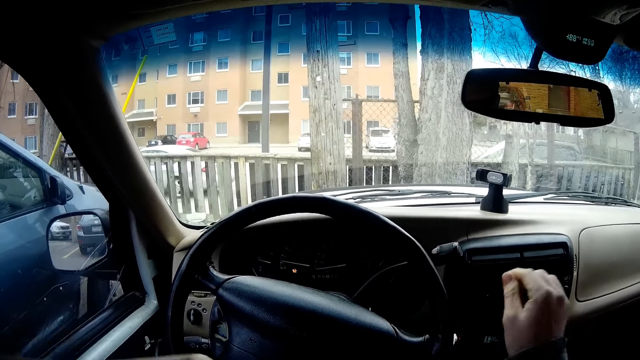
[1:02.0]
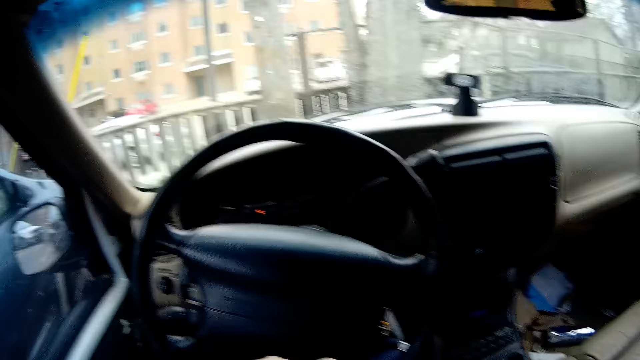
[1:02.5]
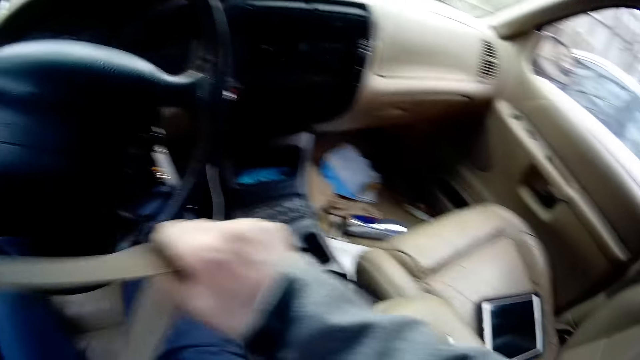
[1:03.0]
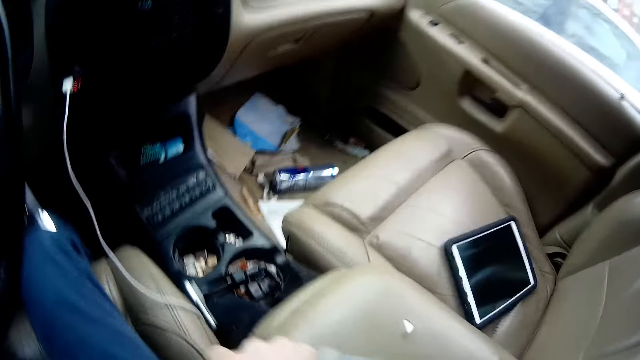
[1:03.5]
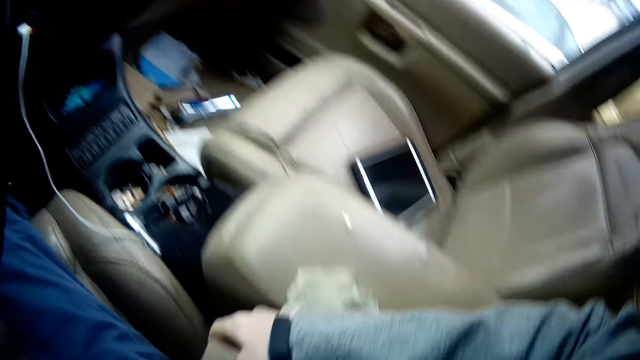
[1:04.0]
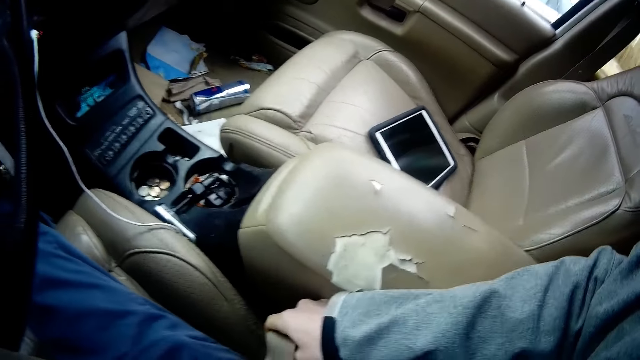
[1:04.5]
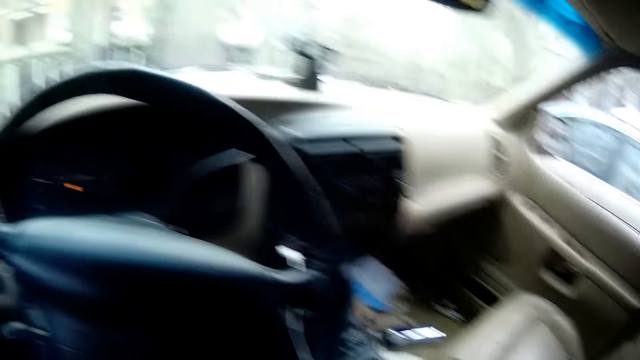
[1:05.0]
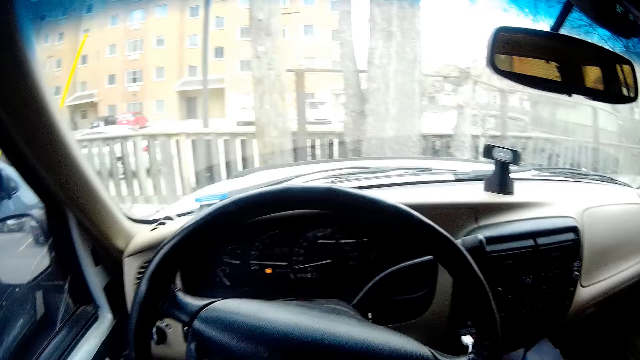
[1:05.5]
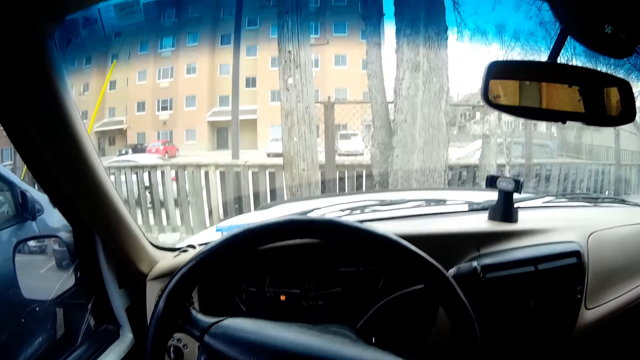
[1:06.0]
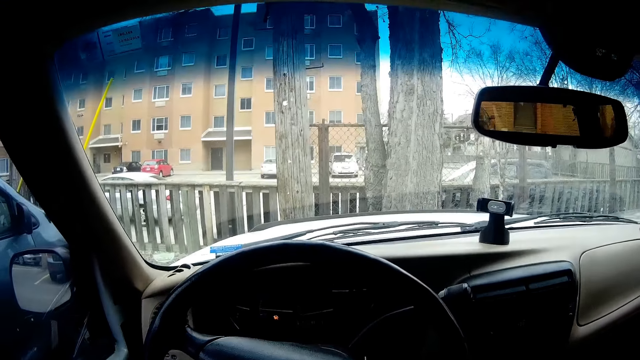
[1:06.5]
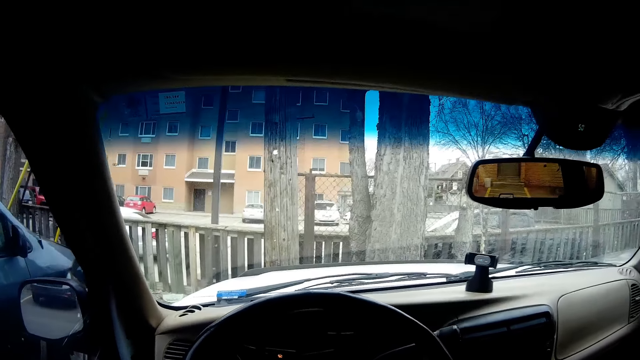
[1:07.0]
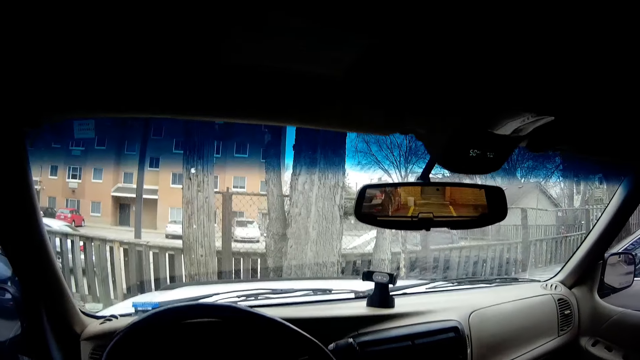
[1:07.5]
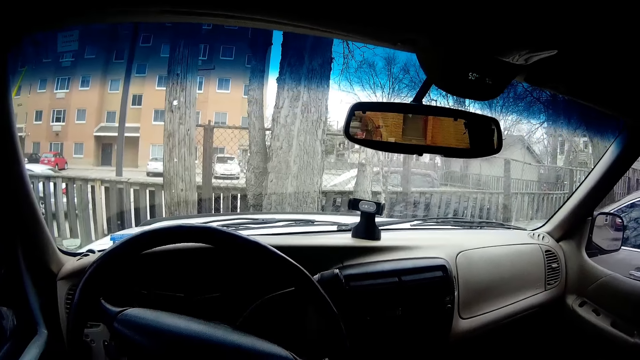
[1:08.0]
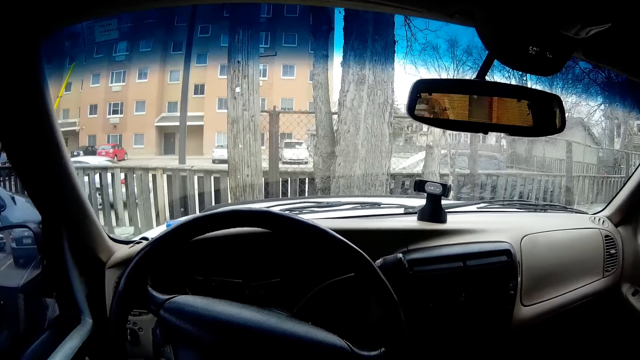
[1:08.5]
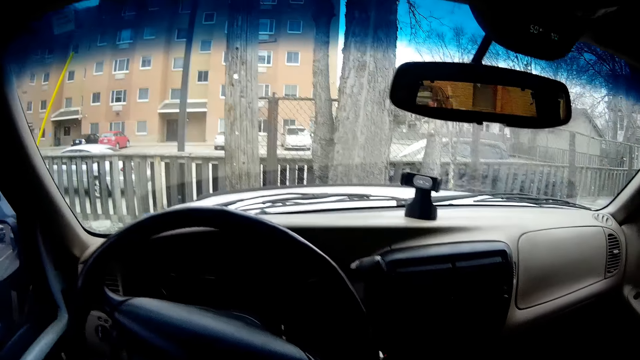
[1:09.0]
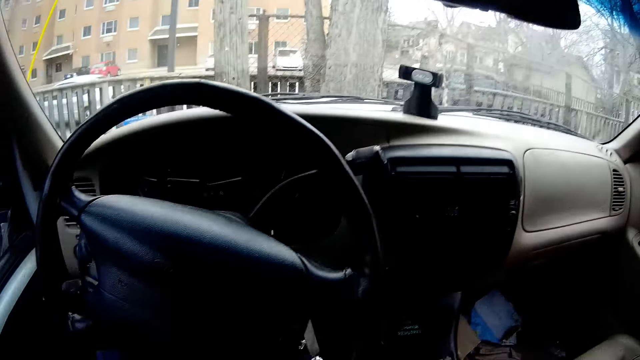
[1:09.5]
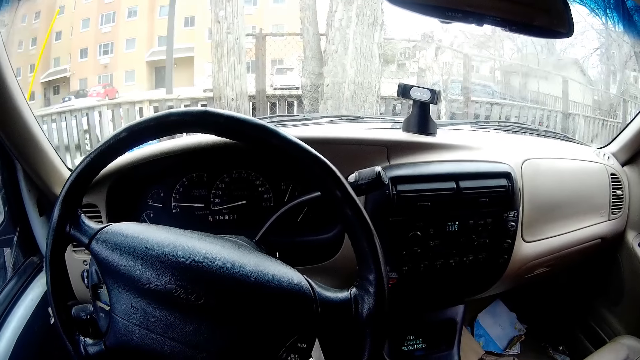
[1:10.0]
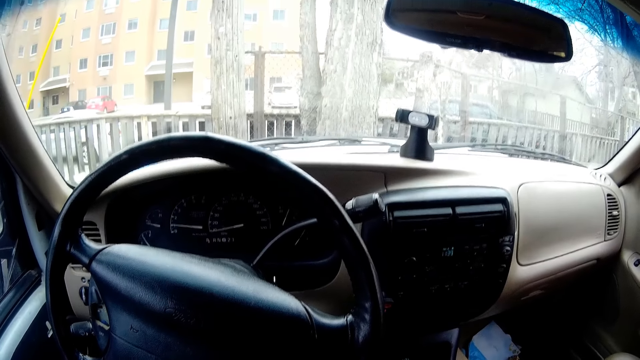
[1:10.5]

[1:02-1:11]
The camera wearer wears his seat belt with his right hand. He lifts his right hand upwards.
